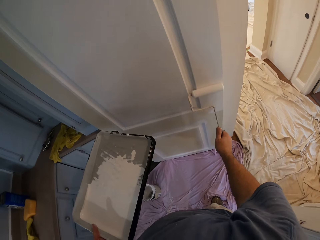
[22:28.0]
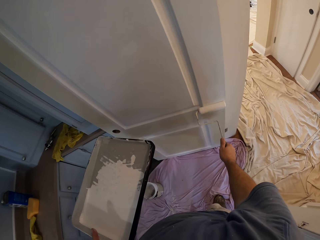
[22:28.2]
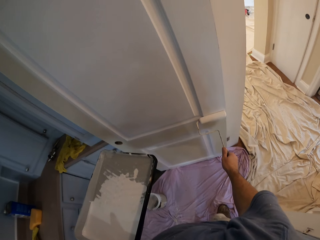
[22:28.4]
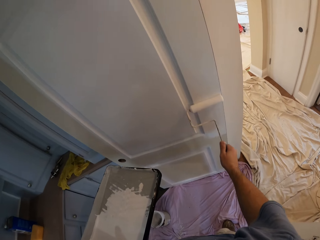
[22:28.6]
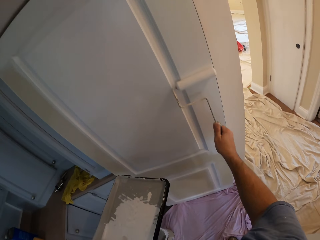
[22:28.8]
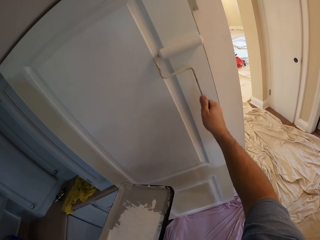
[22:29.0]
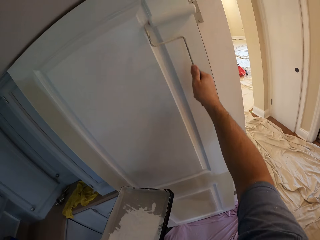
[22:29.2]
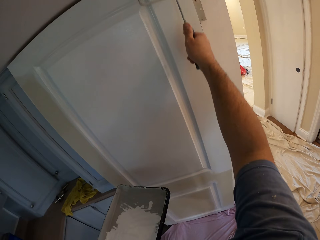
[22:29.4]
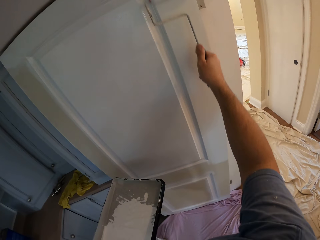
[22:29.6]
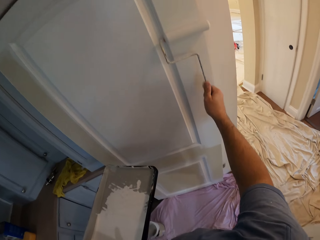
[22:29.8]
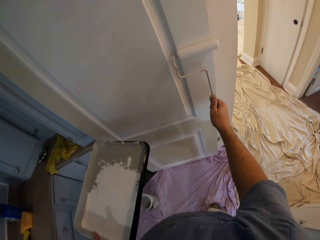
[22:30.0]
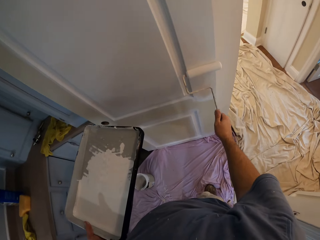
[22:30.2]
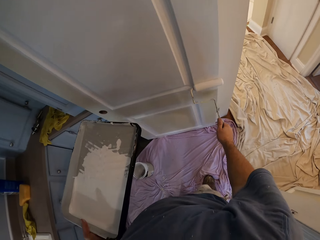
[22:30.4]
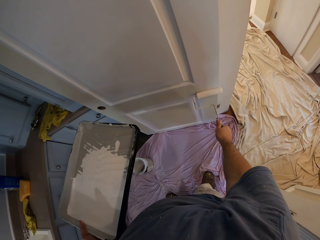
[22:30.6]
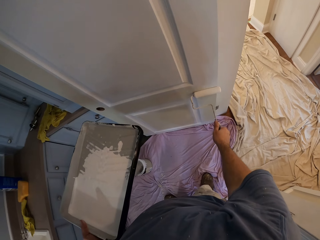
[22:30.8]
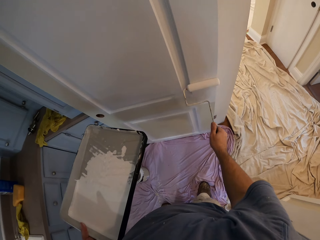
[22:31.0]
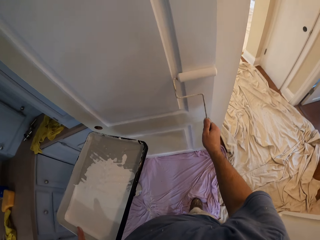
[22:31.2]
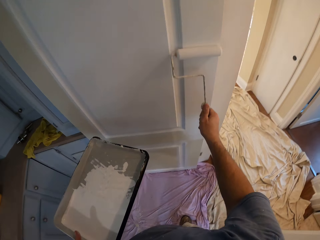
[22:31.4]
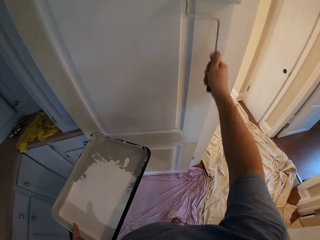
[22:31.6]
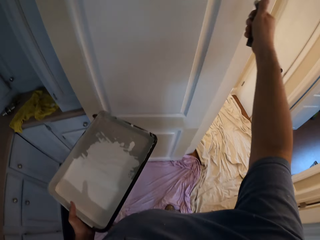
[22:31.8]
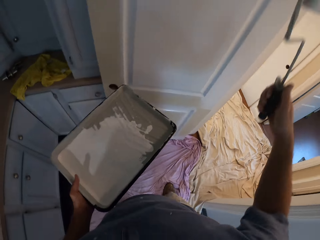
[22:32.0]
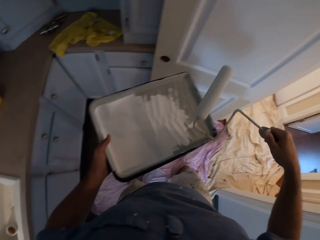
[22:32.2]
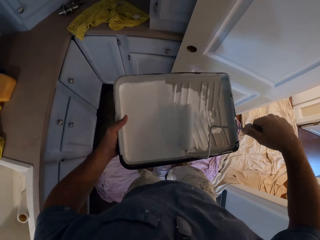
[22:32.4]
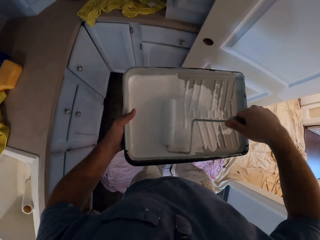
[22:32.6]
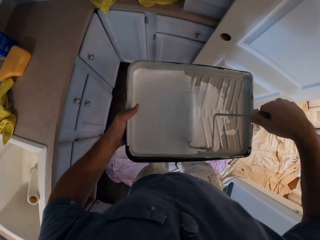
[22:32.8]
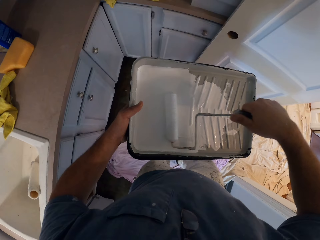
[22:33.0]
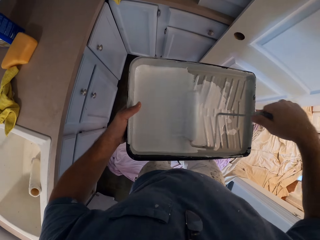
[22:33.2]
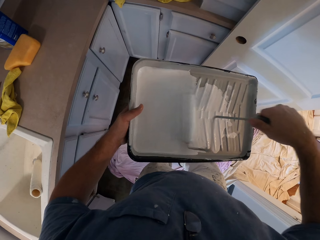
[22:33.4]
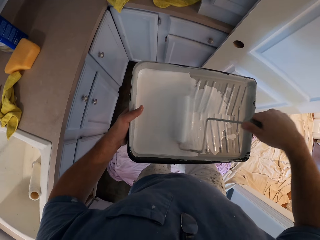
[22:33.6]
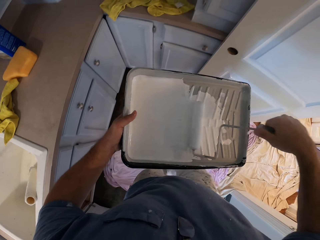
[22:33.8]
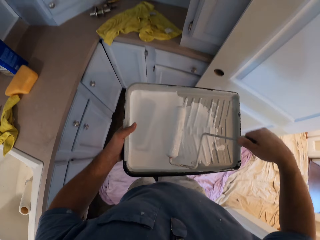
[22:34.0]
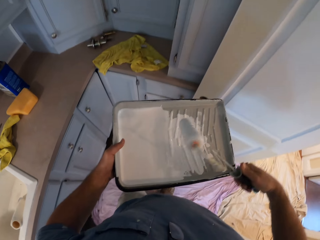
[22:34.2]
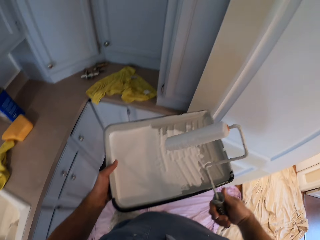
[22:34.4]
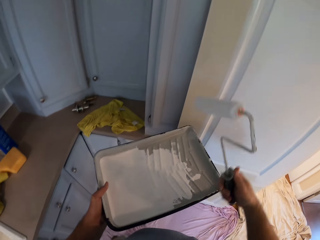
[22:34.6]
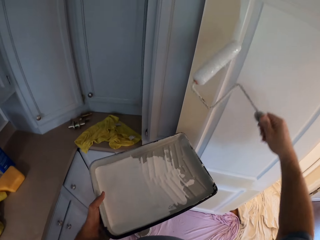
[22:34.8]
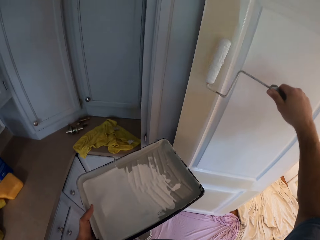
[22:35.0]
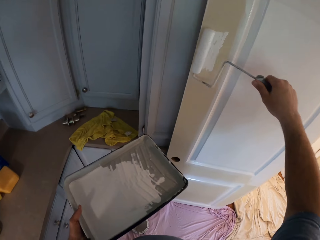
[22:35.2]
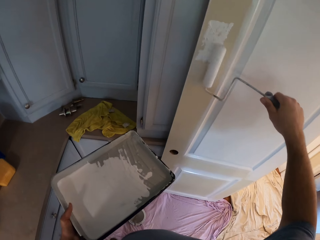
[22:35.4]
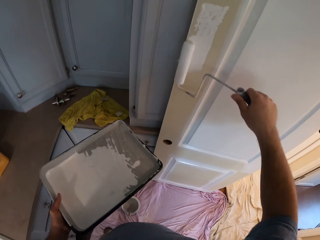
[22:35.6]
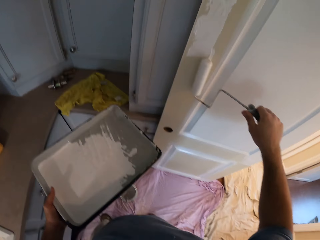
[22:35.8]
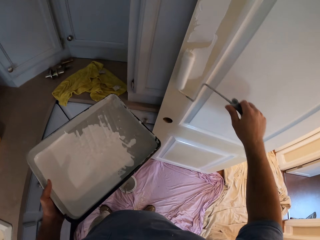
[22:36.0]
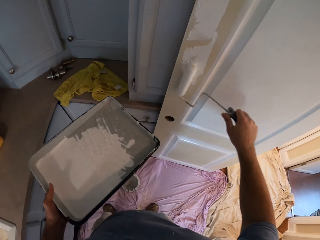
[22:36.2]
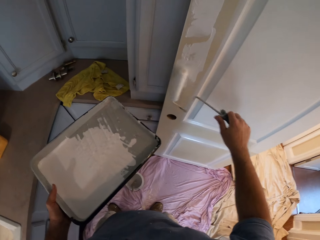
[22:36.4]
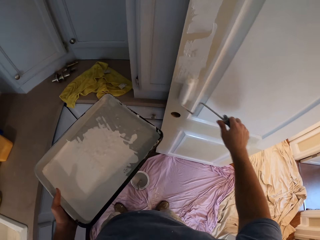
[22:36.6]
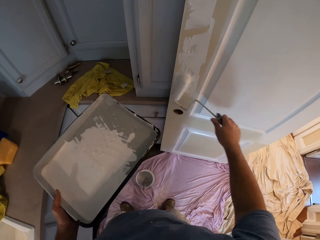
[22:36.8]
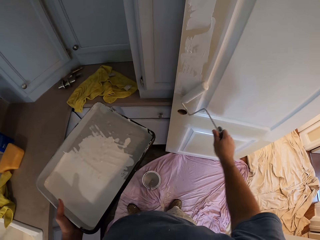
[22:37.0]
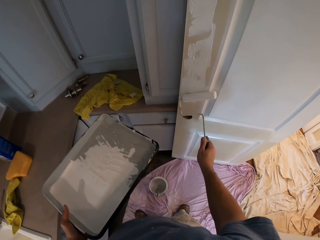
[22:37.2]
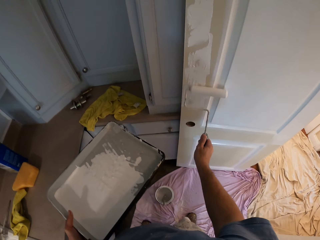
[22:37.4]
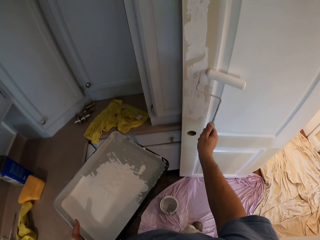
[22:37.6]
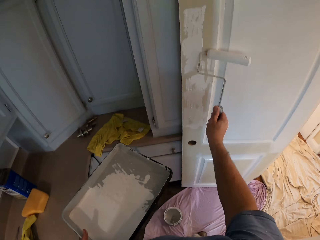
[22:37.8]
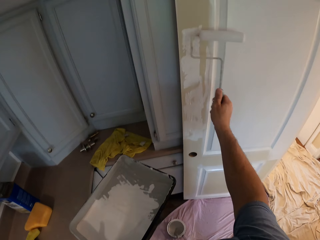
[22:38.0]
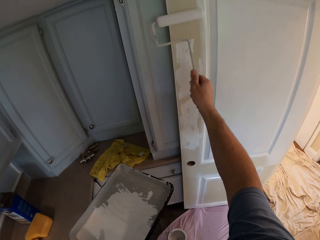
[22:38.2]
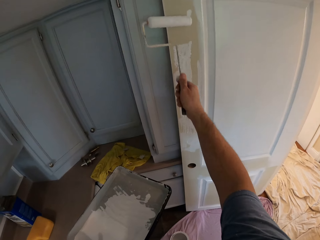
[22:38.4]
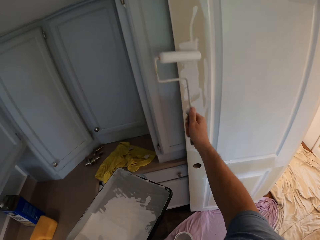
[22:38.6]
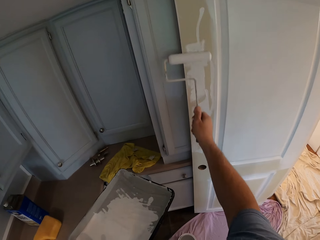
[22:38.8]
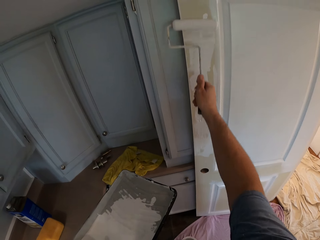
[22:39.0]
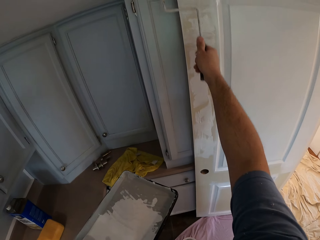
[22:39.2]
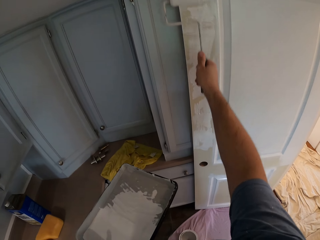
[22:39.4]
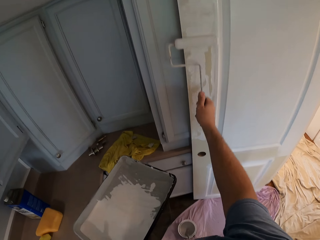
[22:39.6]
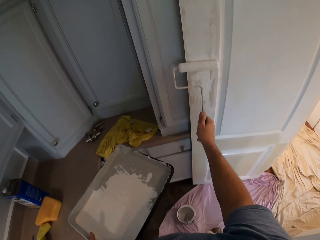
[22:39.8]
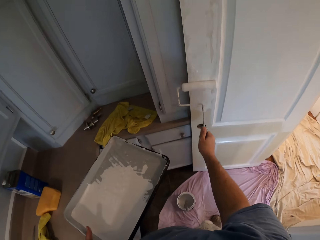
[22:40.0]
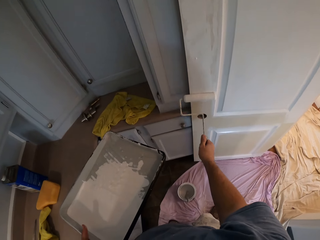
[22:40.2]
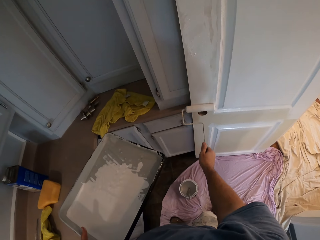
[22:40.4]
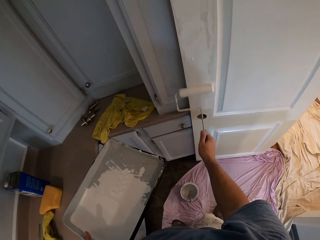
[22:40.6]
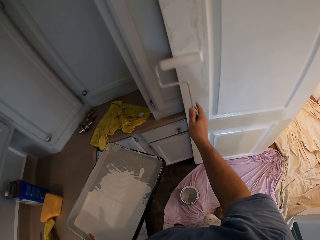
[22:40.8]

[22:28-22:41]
The camera wearer removes the paint roller from the door. He inserts the paint roller into the paint container. He loads the paint roller with paint from the tray. He paints the door with the paint roller in his right hand.

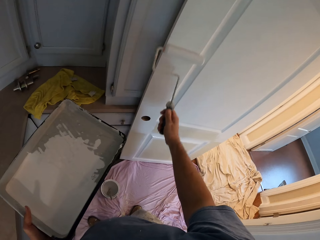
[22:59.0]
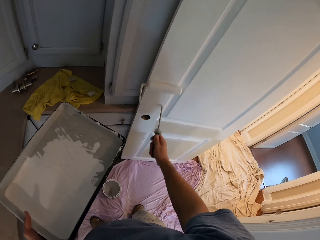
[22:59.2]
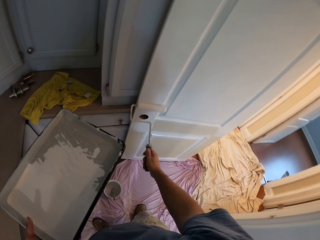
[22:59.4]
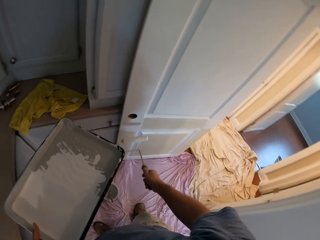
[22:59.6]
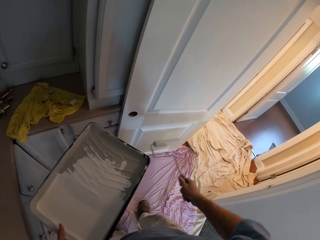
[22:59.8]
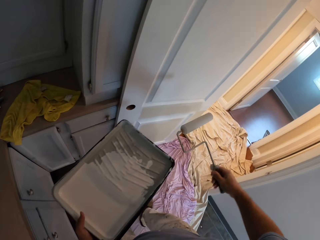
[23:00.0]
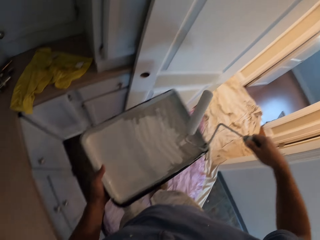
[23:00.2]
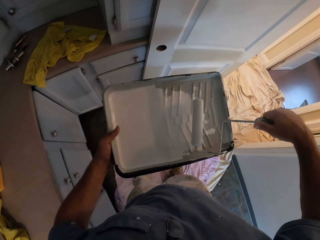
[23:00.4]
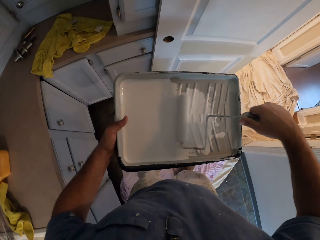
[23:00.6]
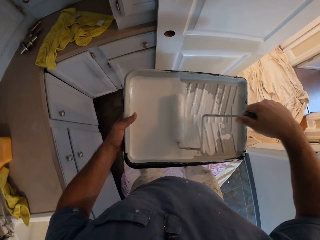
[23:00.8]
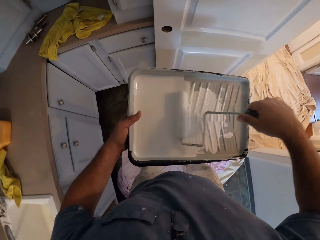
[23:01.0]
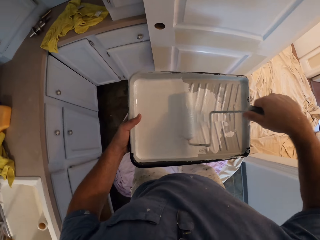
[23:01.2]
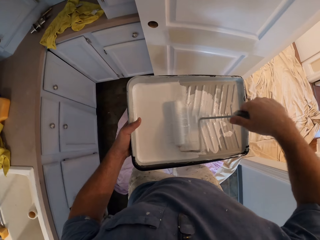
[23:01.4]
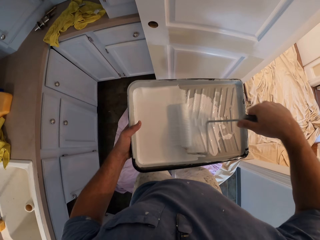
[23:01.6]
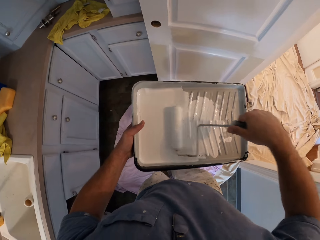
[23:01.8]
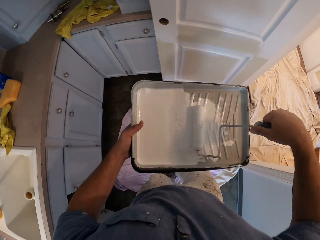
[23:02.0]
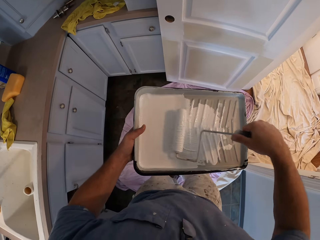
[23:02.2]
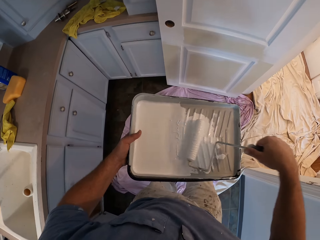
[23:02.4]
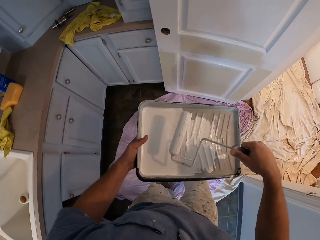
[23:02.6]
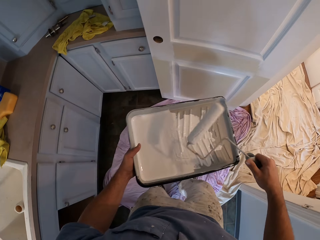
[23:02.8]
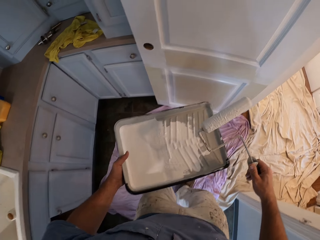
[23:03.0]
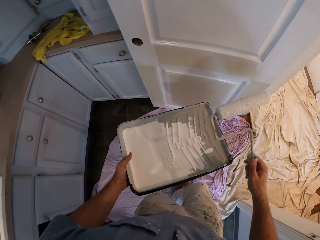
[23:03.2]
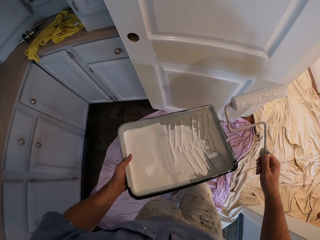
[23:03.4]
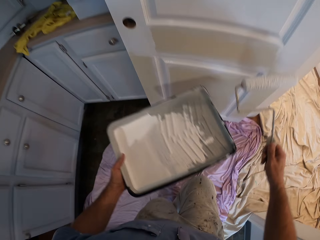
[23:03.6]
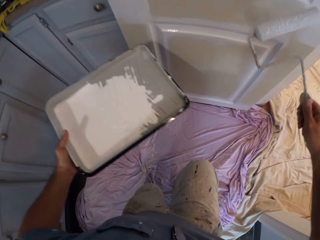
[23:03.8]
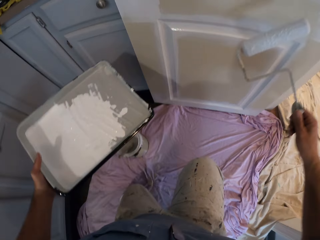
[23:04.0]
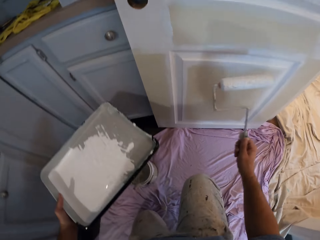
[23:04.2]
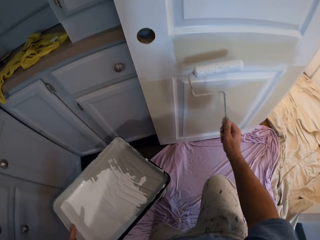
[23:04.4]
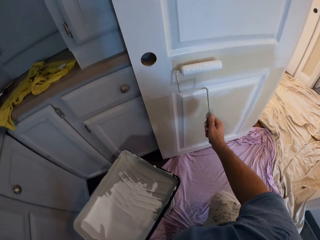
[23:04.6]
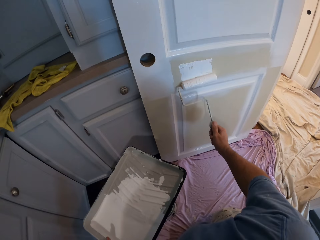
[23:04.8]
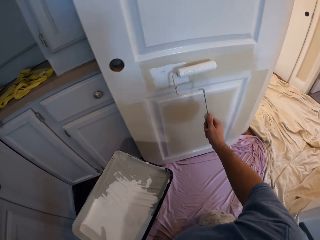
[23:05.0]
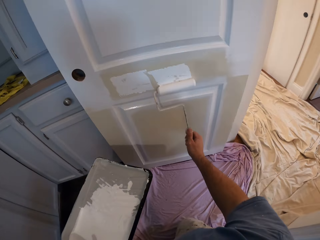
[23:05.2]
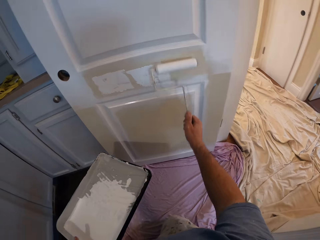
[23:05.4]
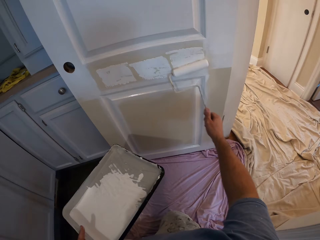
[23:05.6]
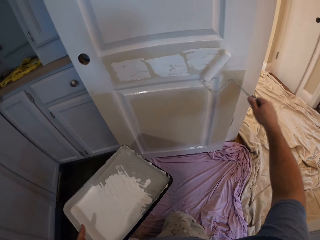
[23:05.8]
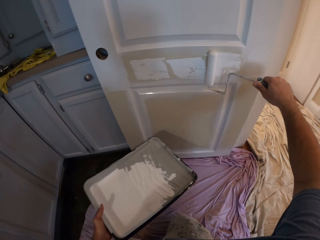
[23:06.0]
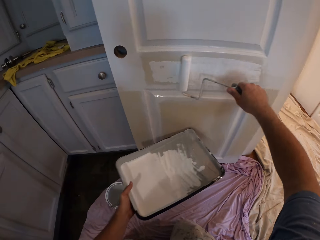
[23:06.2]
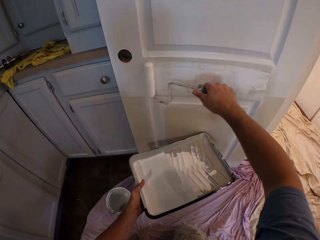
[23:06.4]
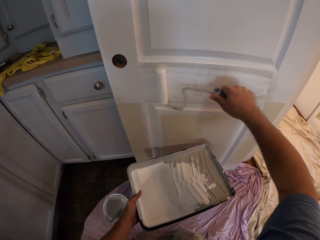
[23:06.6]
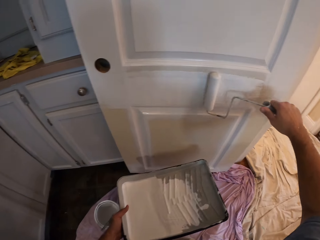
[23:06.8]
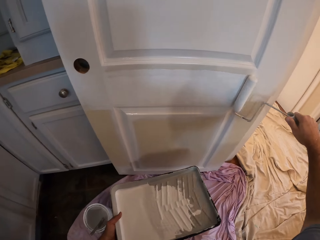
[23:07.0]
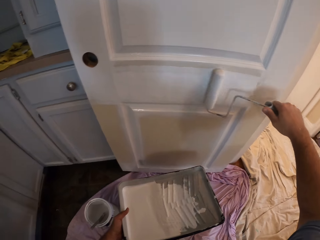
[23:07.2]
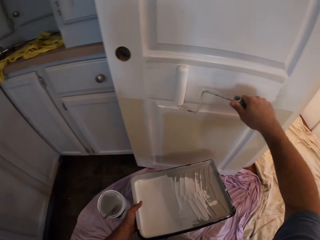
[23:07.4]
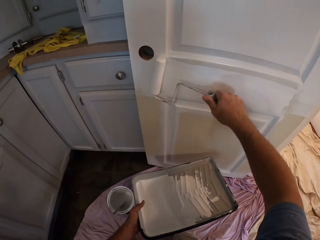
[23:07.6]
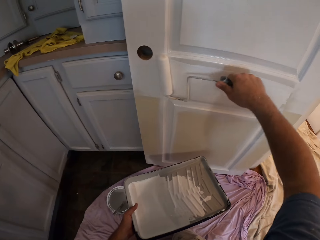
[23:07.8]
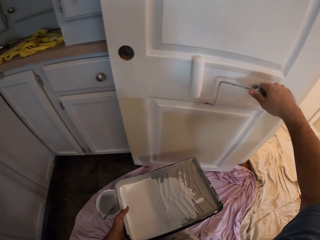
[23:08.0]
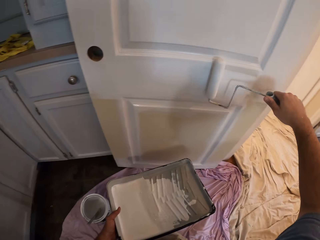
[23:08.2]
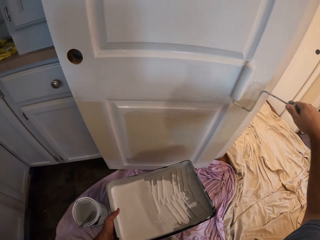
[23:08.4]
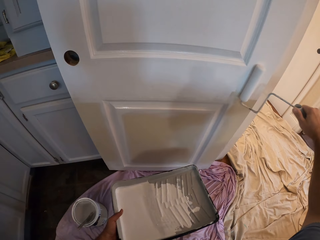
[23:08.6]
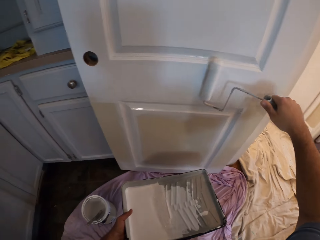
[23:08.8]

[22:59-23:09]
The camera wearer moves the roller paint brush or paint roller inside the paint in his hand. He removes the paint roller from the paint. He paints the room door with the roller paint brush.
